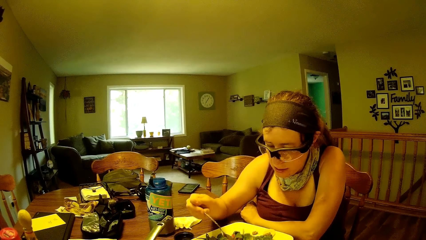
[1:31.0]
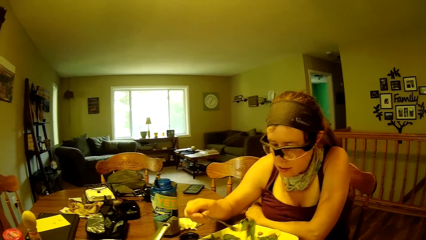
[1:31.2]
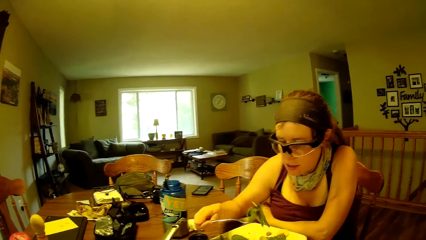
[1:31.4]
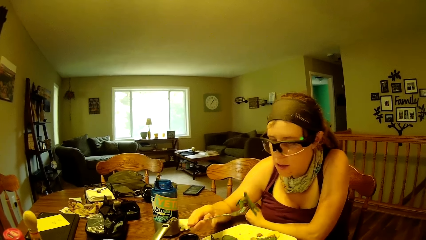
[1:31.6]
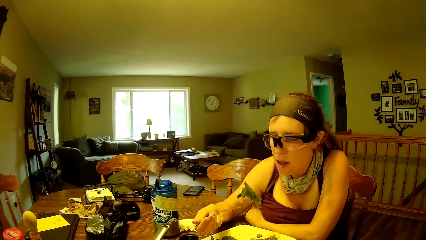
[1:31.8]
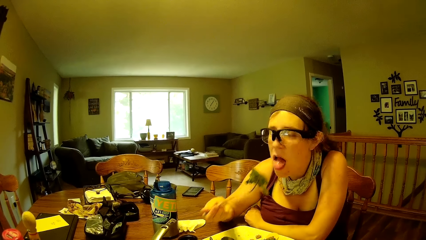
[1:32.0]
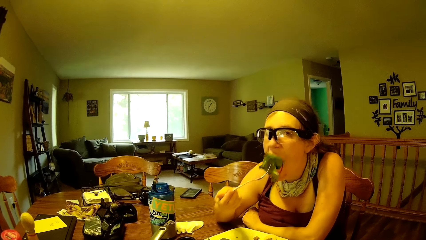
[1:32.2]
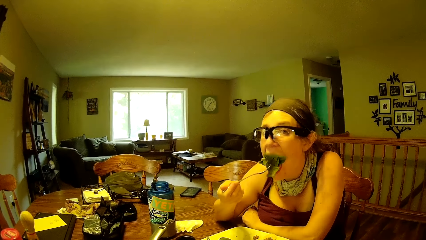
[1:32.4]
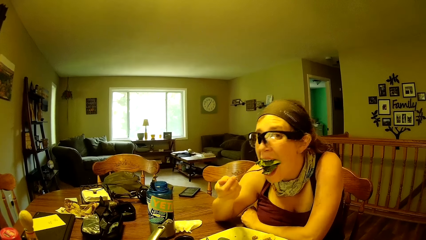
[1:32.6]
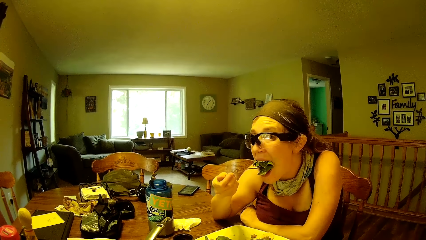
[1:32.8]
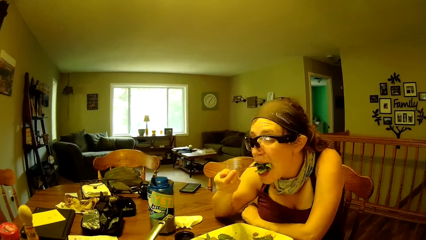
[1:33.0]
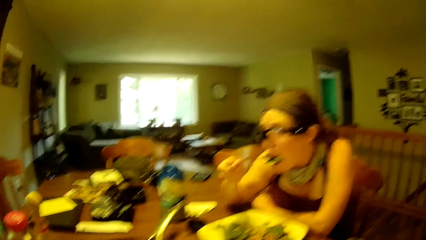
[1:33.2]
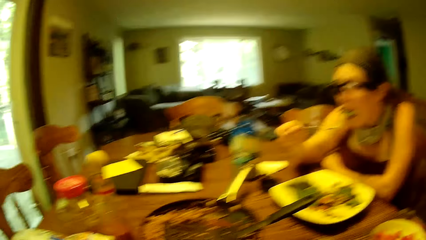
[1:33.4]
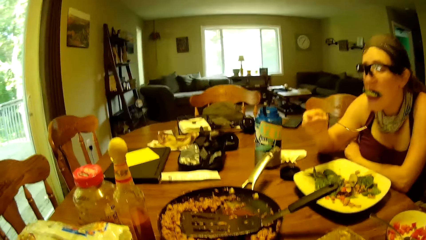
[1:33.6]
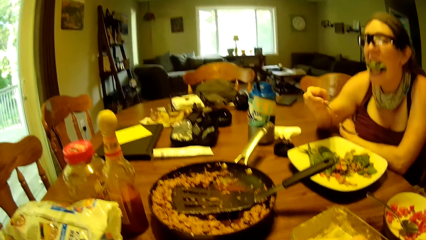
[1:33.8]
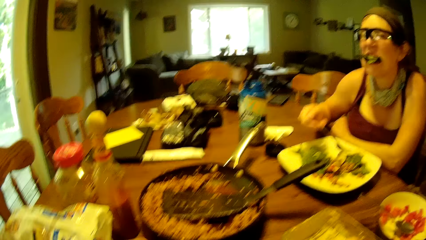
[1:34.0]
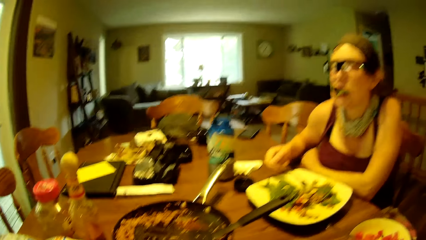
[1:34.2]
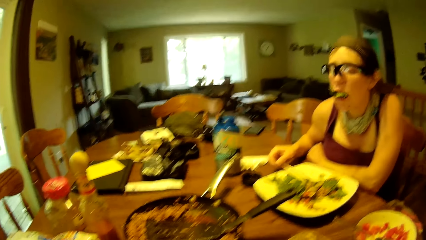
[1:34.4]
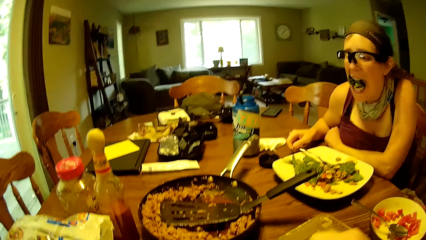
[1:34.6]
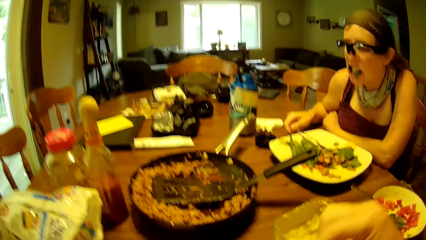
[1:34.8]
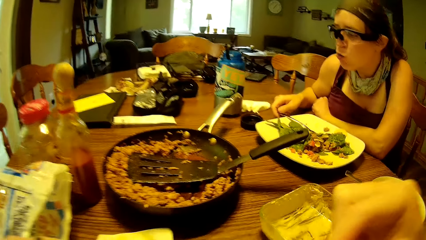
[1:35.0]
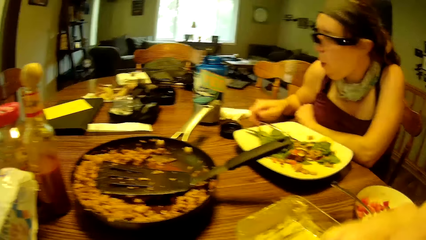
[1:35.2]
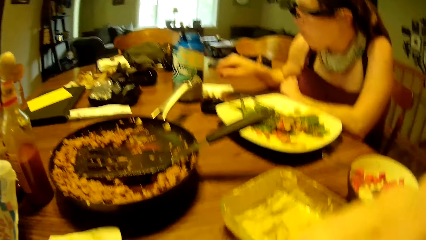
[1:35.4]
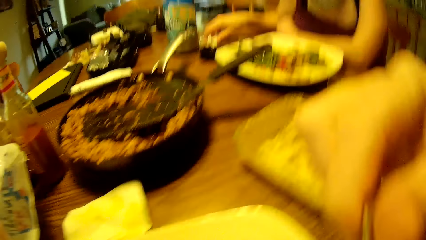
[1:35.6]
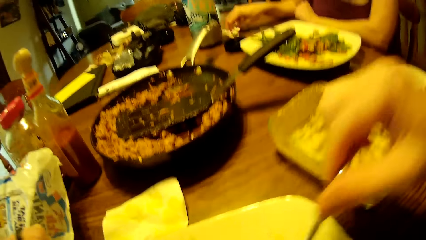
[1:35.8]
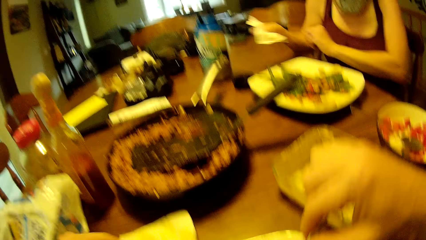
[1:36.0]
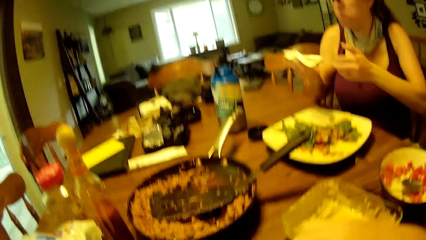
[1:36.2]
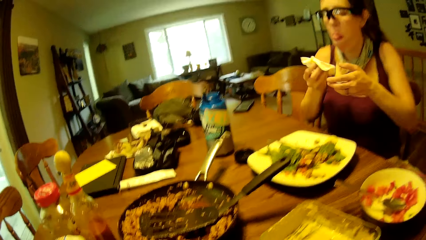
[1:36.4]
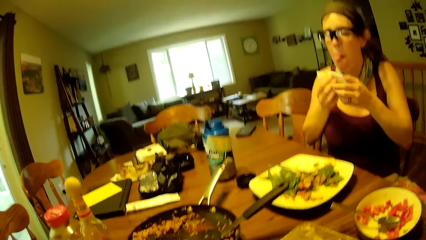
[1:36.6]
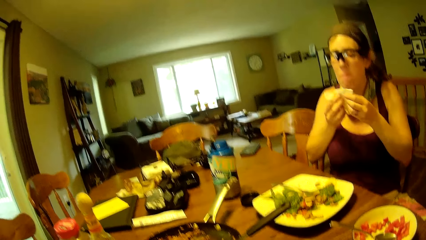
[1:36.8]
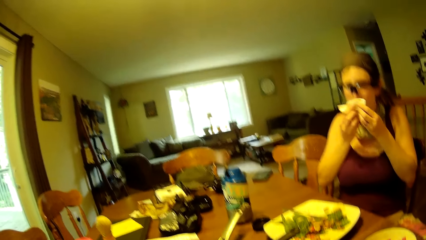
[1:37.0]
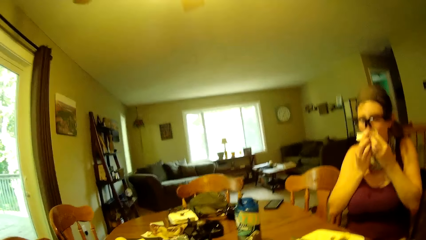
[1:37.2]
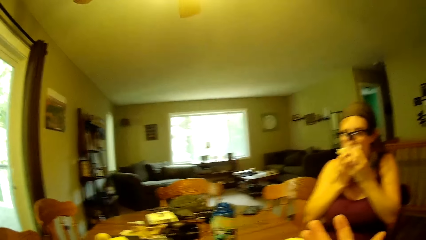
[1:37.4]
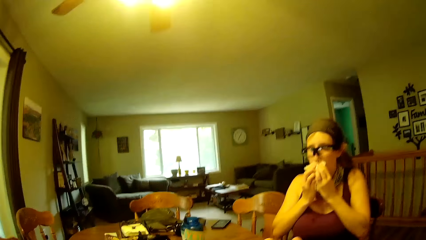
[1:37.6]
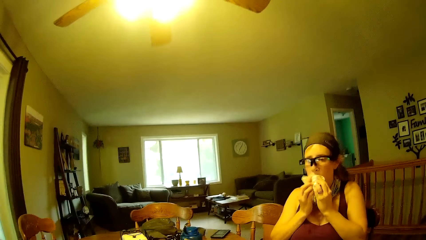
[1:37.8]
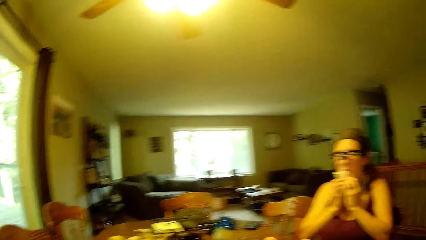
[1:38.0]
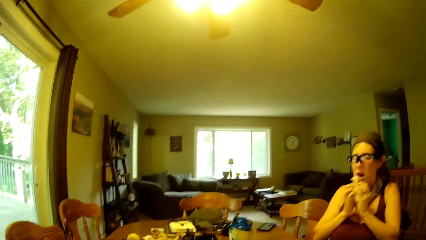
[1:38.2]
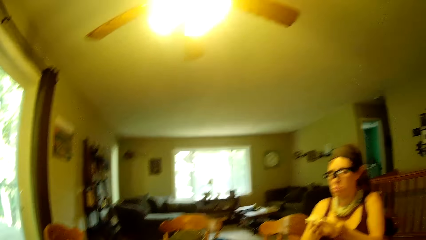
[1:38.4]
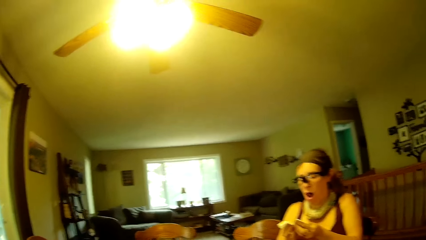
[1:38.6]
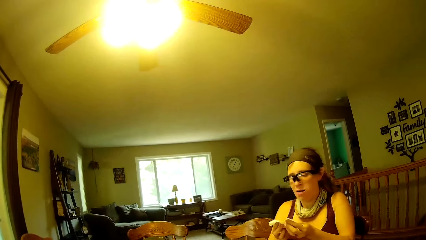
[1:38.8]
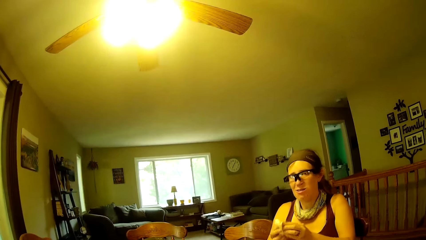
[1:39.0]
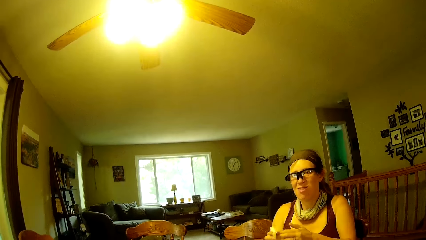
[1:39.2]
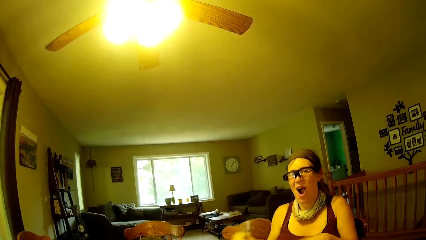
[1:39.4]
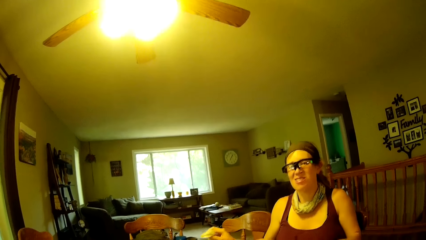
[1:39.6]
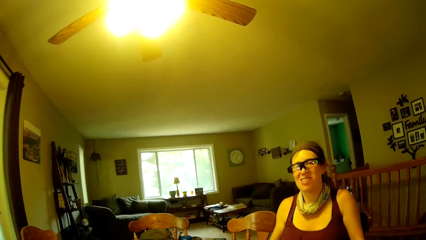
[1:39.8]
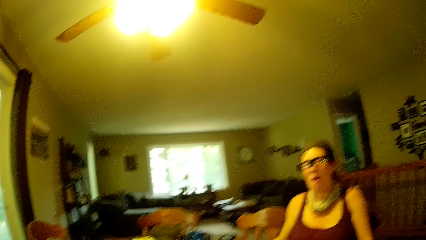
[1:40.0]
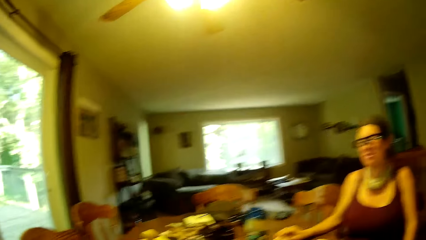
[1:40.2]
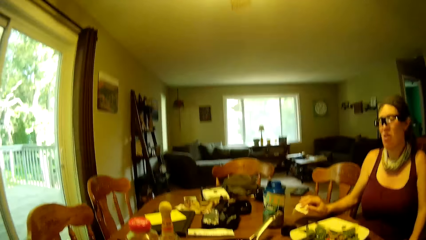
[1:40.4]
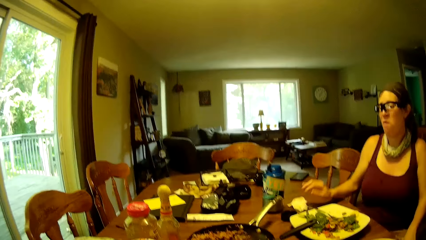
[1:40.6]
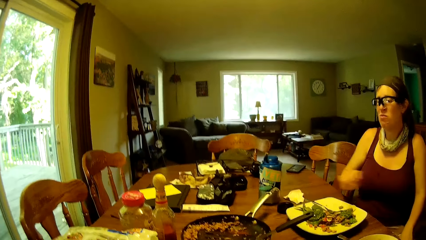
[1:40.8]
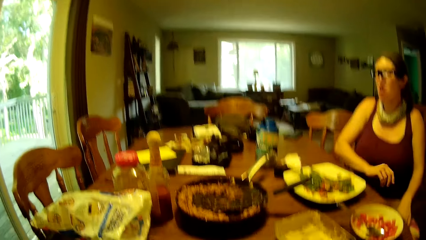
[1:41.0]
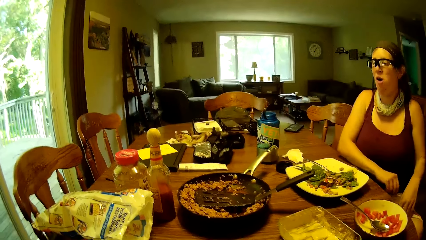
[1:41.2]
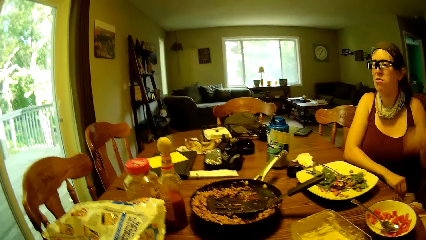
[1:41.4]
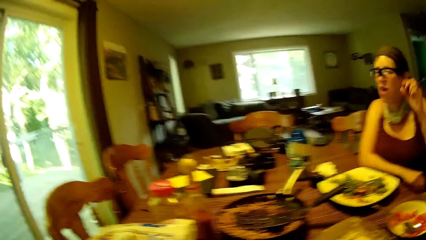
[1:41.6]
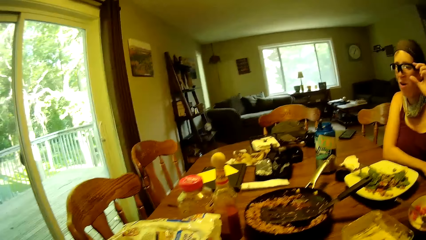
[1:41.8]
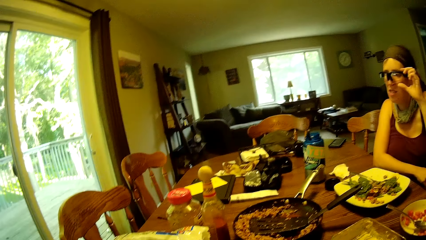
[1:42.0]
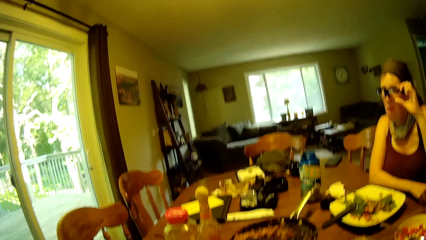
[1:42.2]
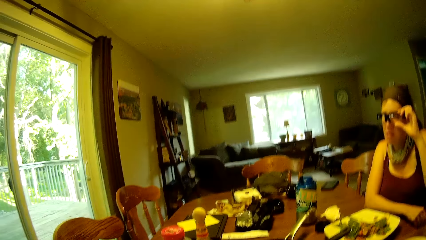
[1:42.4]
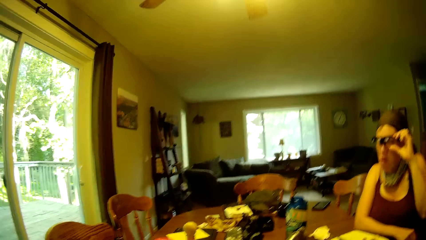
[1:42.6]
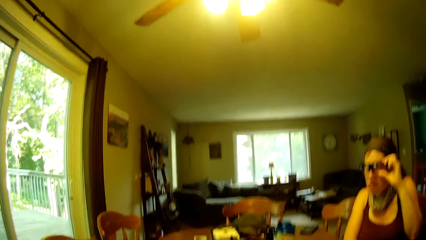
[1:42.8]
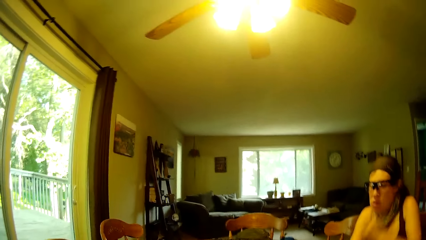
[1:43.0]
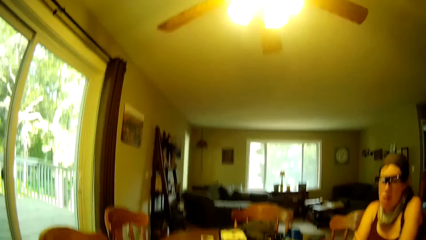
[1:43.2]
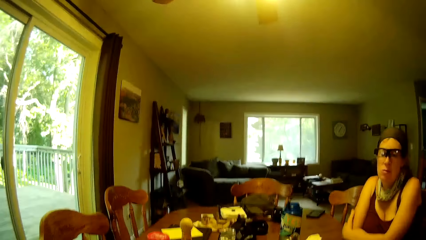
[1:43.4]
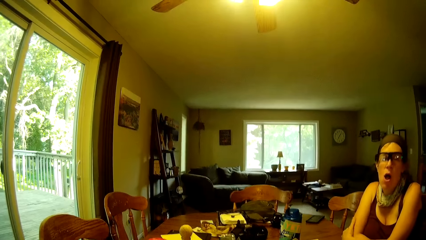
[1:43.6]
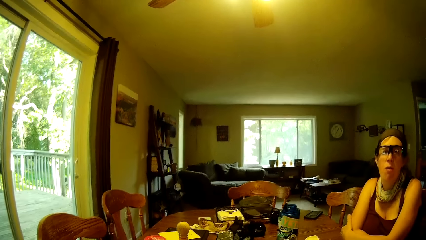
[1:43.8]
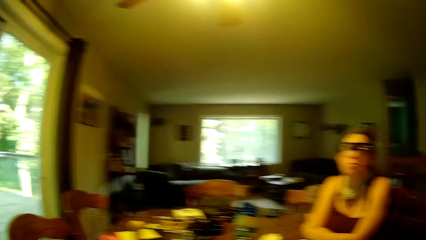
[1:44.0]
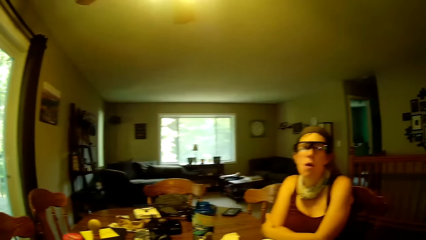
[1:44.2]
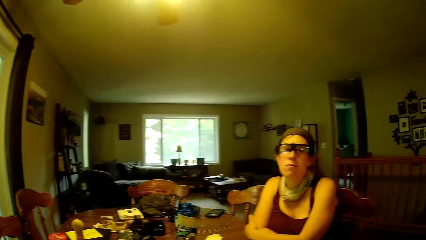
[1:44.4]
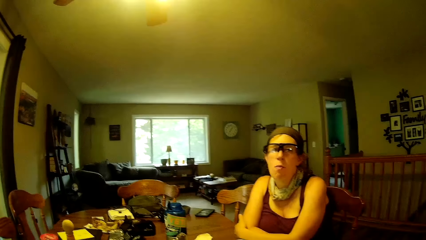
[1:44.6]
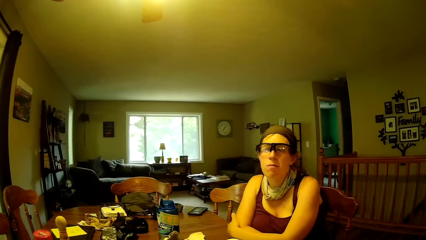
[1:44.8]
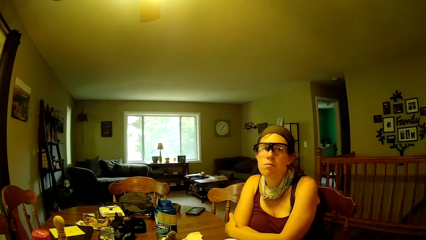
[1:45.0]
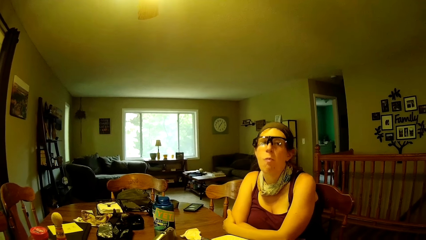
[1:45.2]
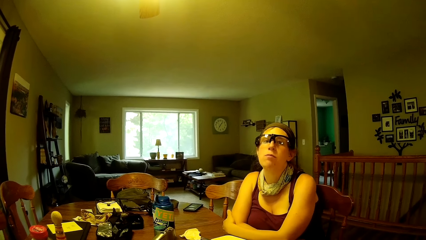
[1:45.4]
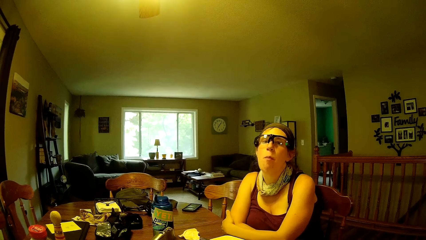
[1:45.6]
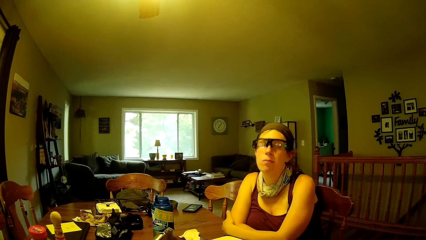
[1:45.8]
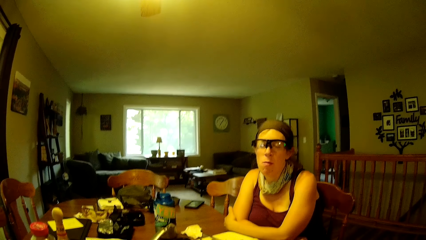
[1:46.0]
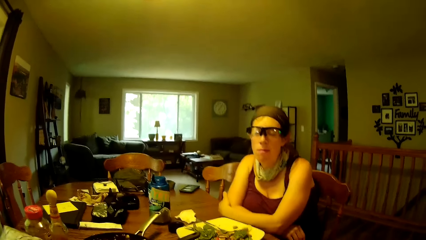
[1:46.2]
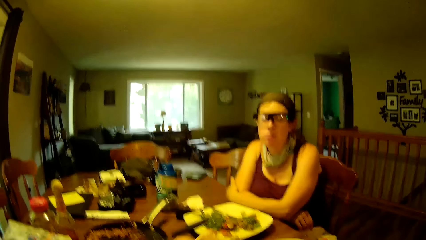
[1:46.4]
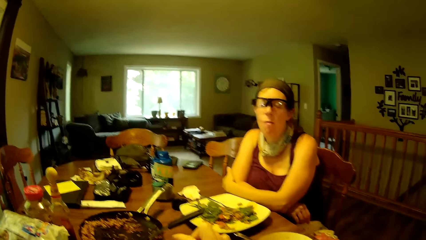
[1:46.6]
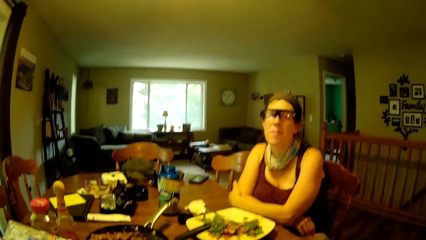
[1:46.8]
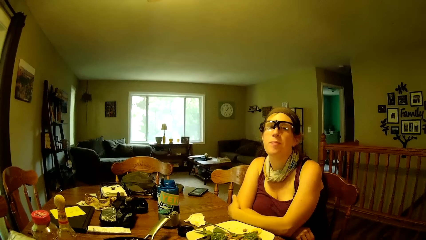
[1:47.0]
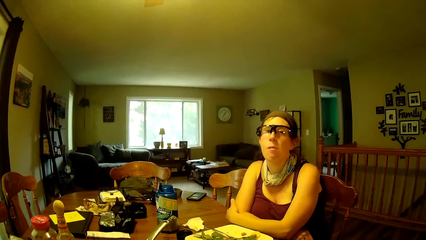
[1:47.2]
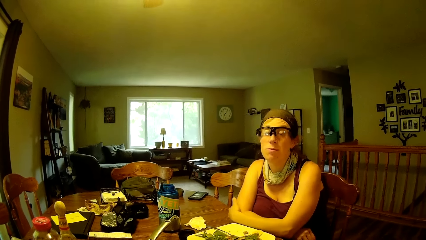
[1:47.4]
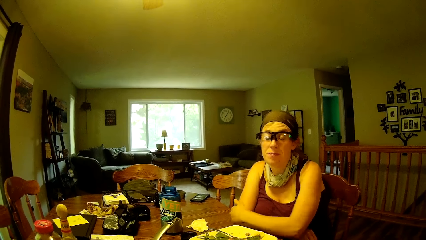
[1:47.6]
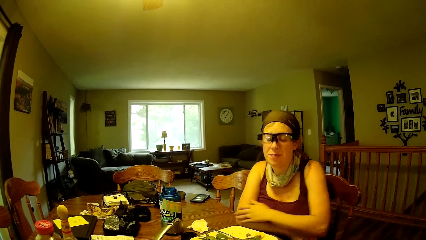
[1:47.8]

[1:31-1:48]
A woman picks up the food with the fork. The woman eats the food from the plate and drops the fork in the plate of food. The camera wearer eats the food with the fork from his plate. The woman picks up the piece of serviette from the table with her right hand, holds the piece of serviette with both hands, and cleans her mouth with the piece of serviette. The woman drops the piece of serviette on the dining table. The woman rests her right forearm on the edge of the dining table and adjusts her glasses with her left hand. The camera wearer converses with the woman.
